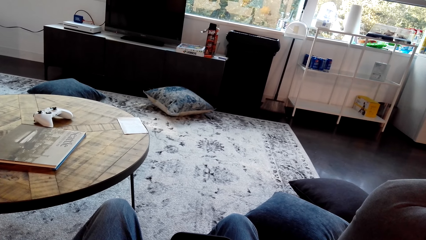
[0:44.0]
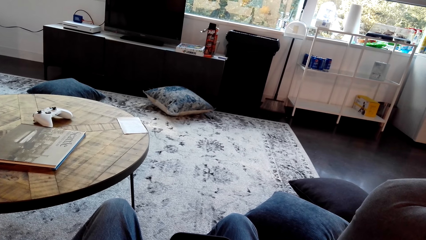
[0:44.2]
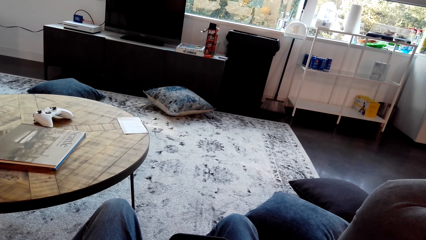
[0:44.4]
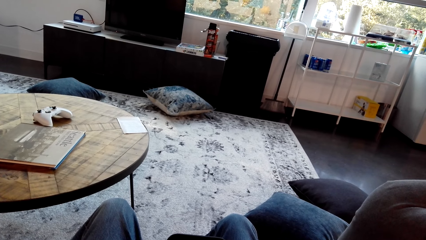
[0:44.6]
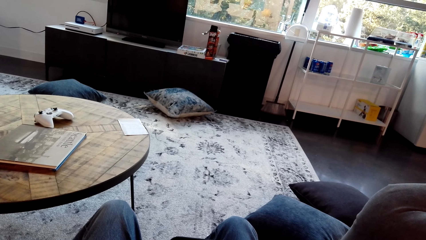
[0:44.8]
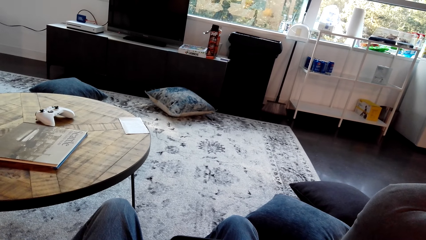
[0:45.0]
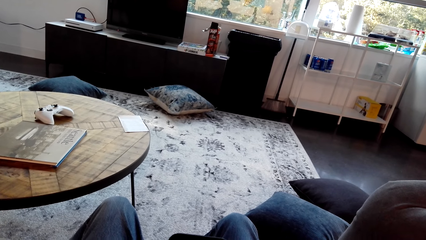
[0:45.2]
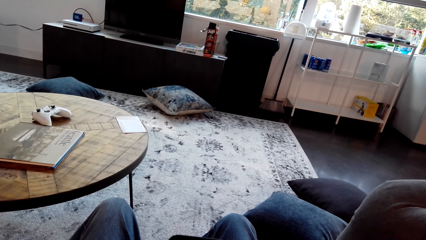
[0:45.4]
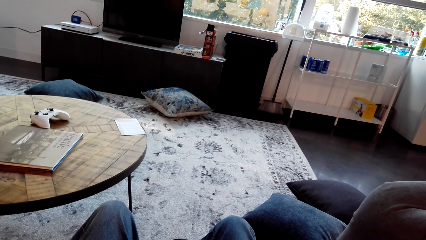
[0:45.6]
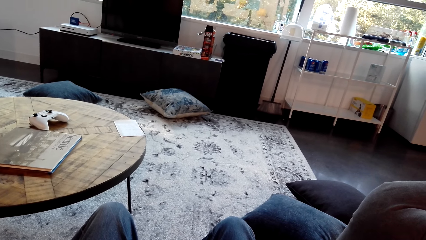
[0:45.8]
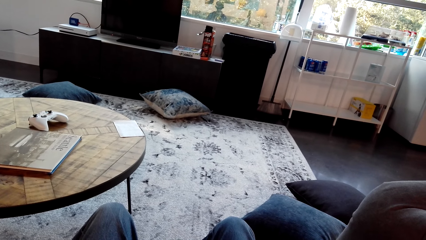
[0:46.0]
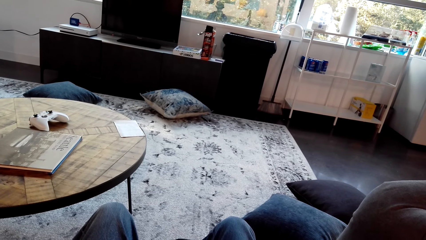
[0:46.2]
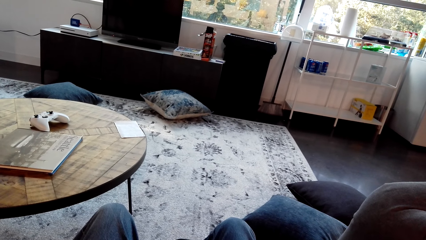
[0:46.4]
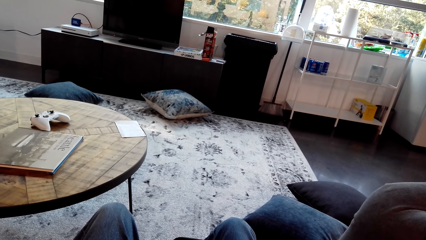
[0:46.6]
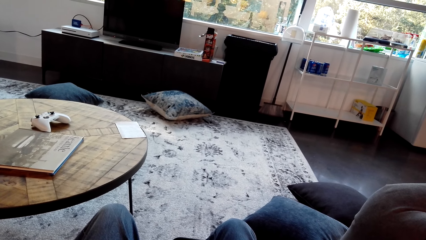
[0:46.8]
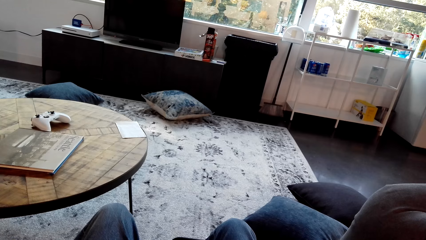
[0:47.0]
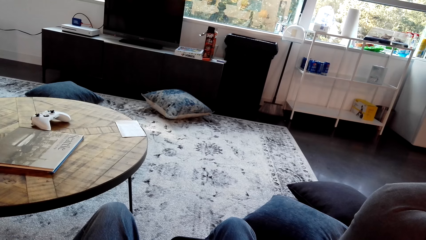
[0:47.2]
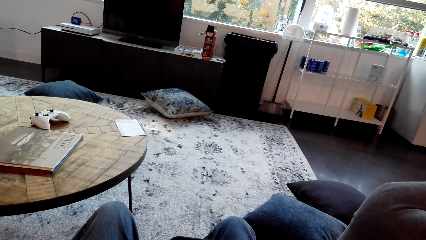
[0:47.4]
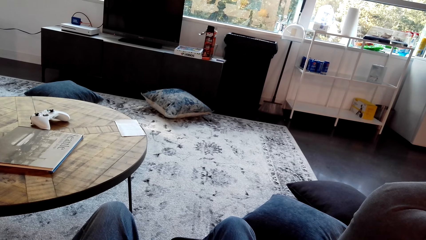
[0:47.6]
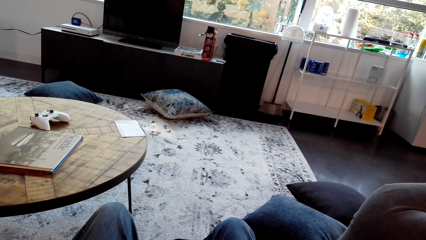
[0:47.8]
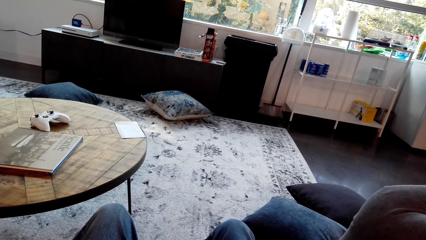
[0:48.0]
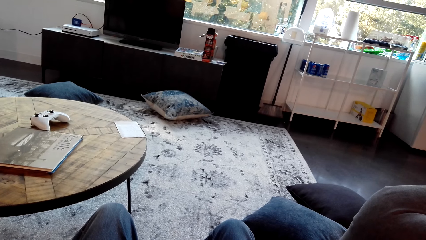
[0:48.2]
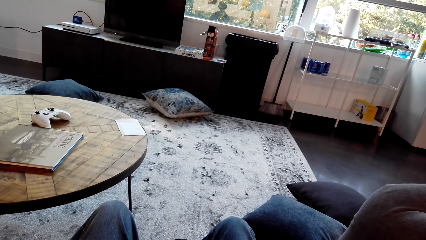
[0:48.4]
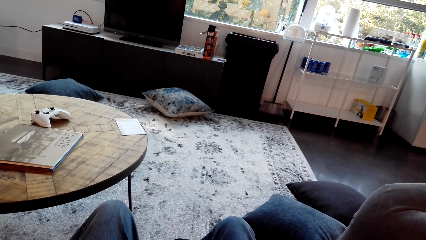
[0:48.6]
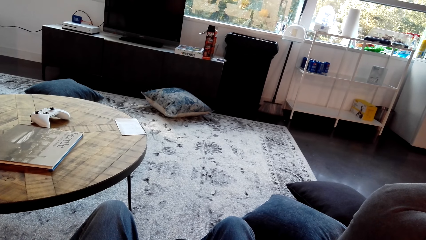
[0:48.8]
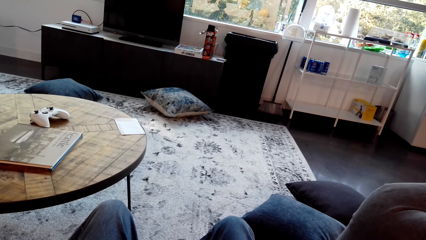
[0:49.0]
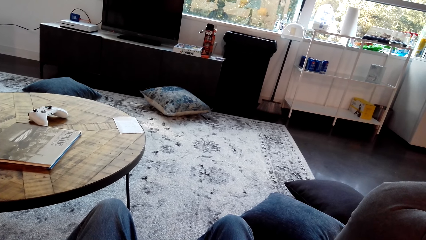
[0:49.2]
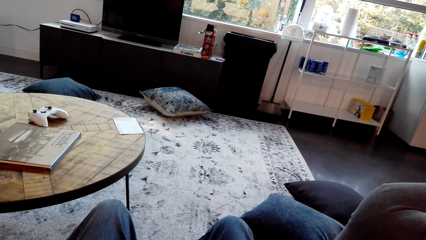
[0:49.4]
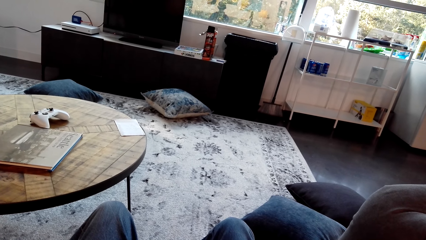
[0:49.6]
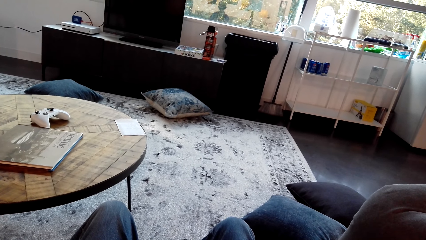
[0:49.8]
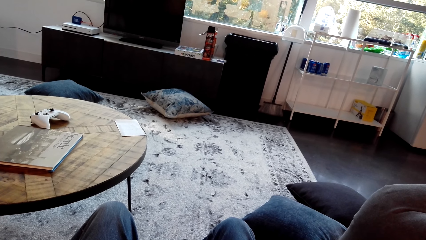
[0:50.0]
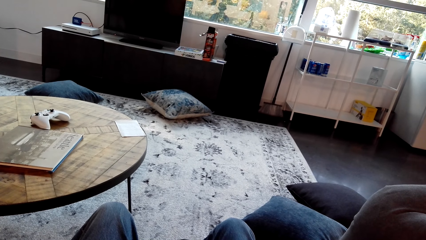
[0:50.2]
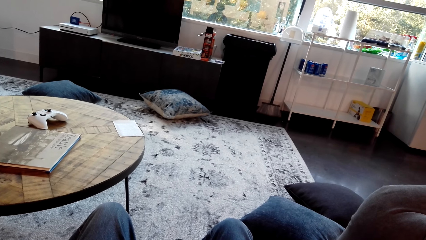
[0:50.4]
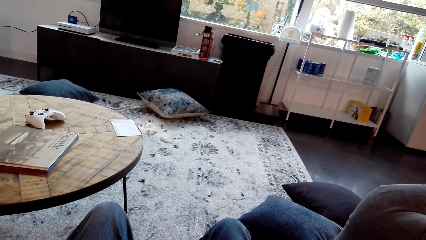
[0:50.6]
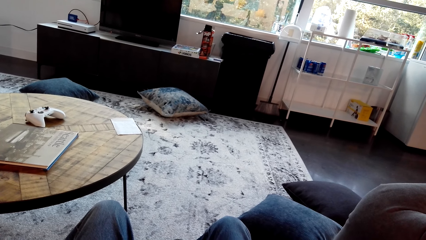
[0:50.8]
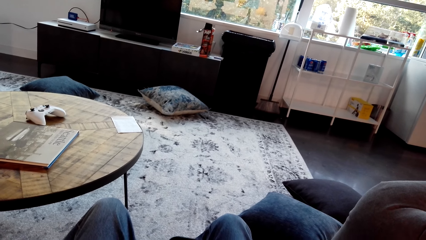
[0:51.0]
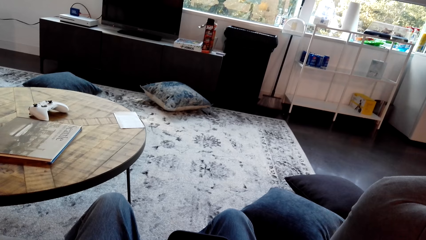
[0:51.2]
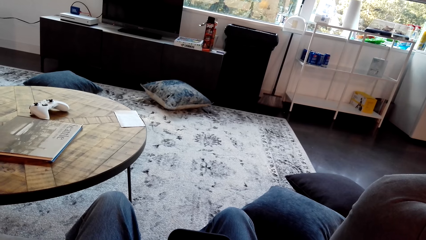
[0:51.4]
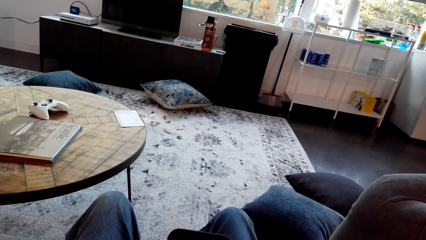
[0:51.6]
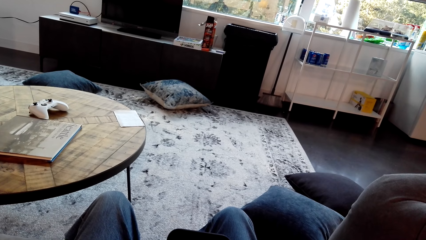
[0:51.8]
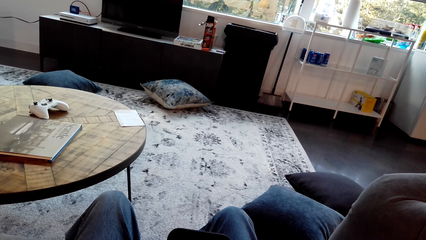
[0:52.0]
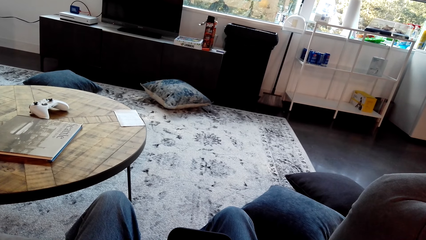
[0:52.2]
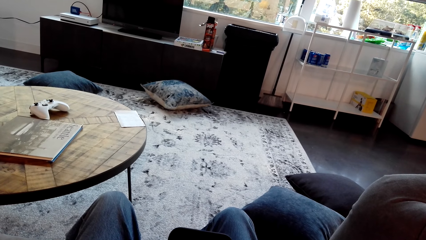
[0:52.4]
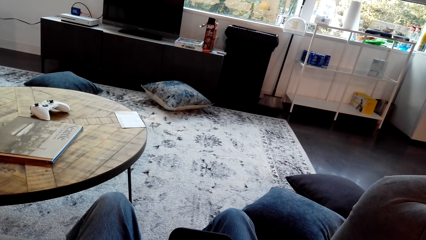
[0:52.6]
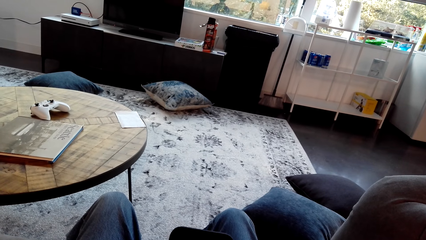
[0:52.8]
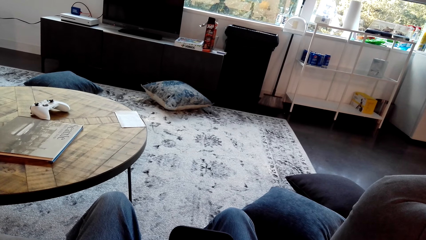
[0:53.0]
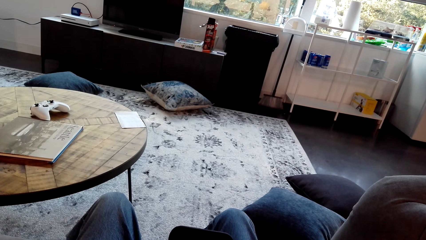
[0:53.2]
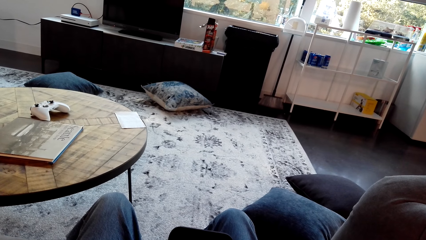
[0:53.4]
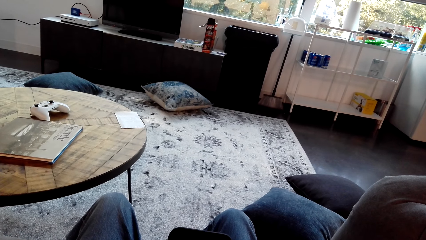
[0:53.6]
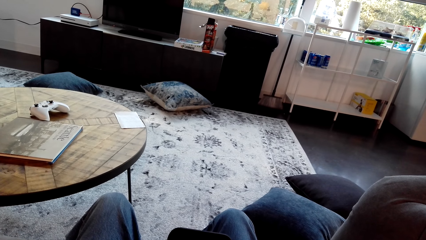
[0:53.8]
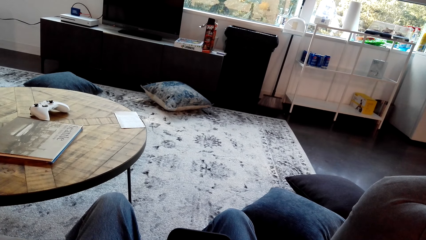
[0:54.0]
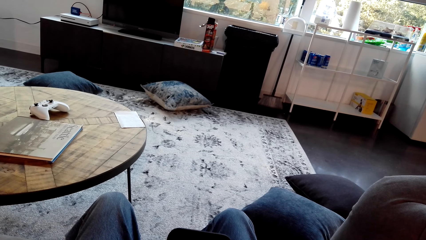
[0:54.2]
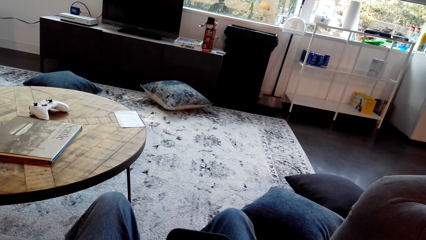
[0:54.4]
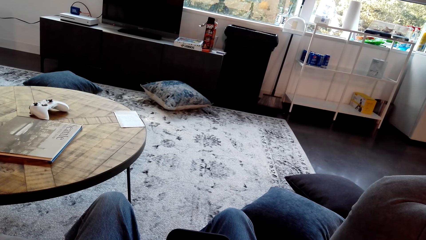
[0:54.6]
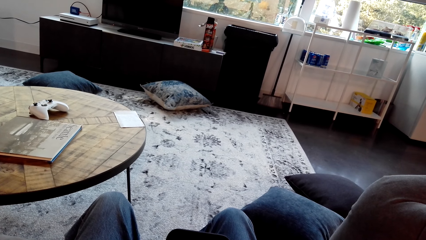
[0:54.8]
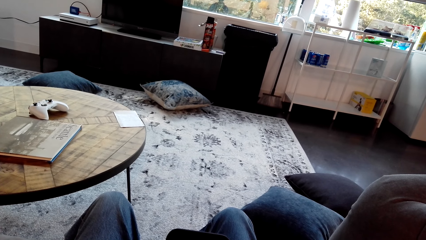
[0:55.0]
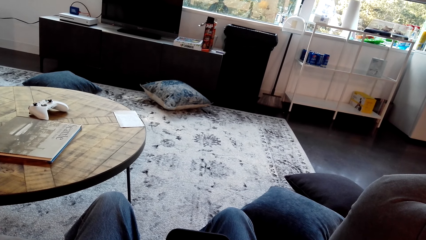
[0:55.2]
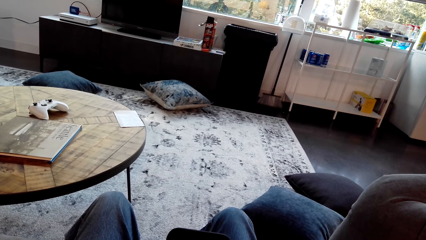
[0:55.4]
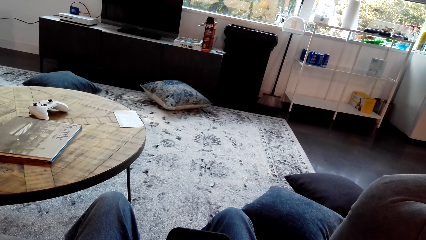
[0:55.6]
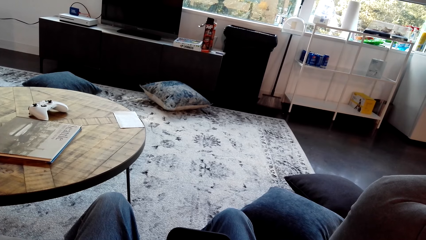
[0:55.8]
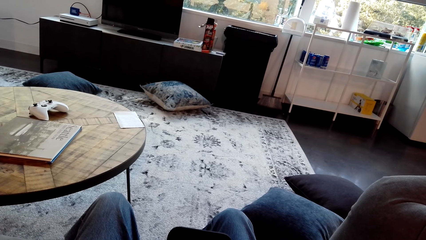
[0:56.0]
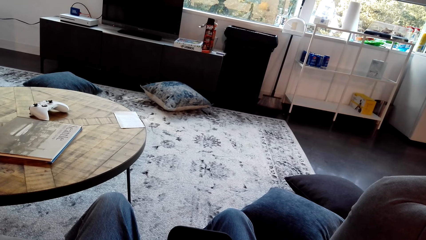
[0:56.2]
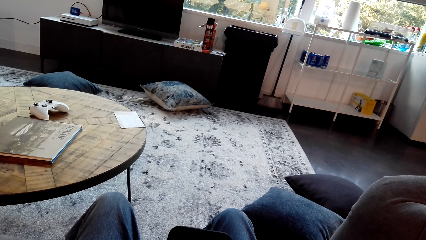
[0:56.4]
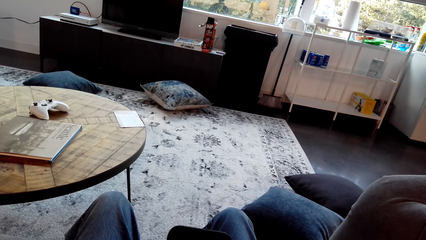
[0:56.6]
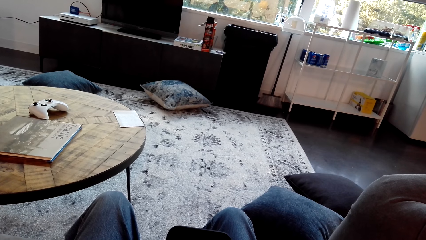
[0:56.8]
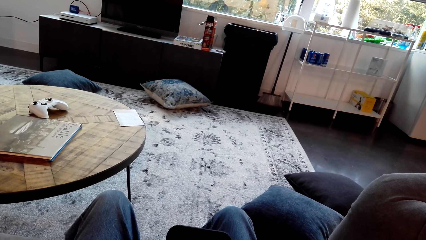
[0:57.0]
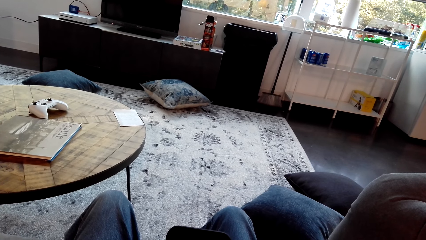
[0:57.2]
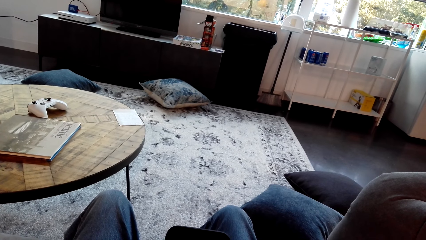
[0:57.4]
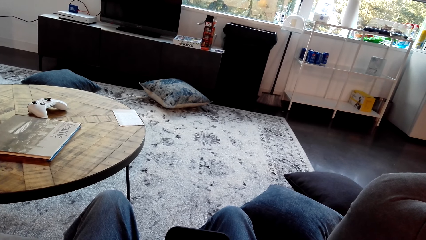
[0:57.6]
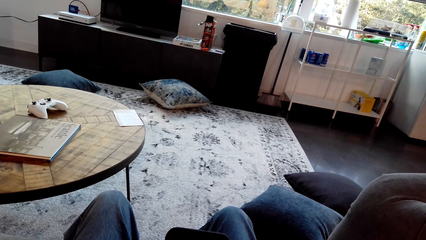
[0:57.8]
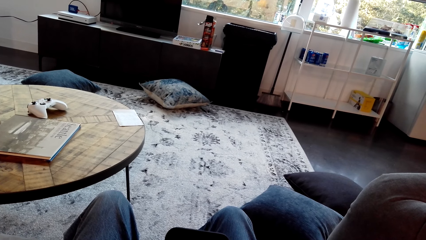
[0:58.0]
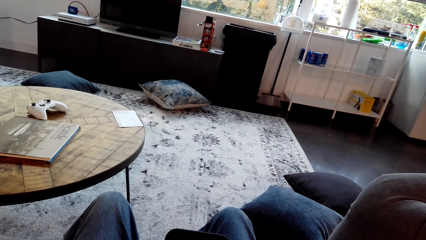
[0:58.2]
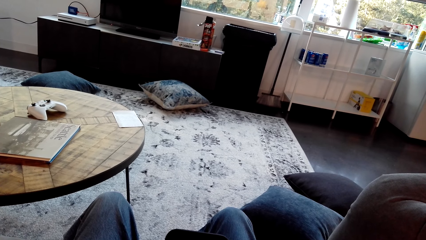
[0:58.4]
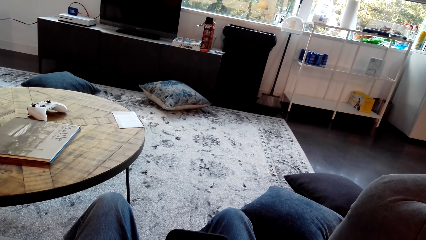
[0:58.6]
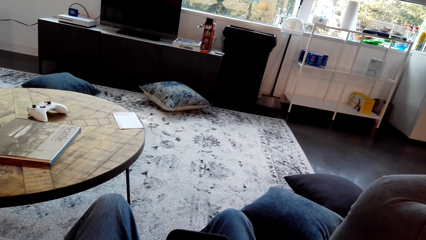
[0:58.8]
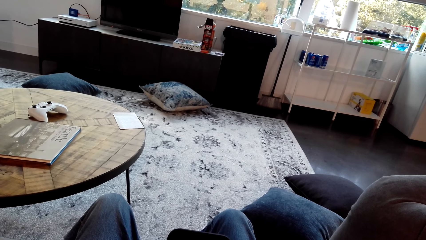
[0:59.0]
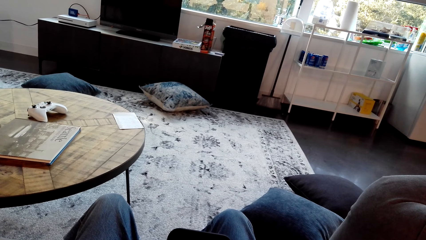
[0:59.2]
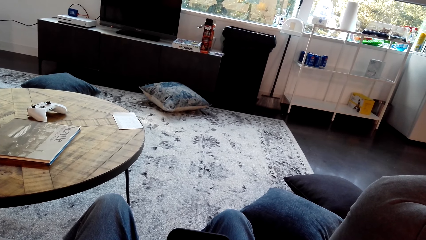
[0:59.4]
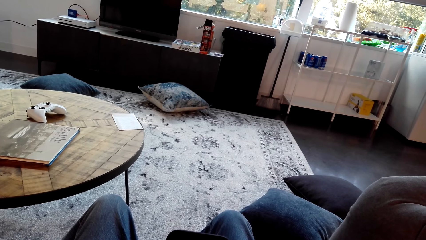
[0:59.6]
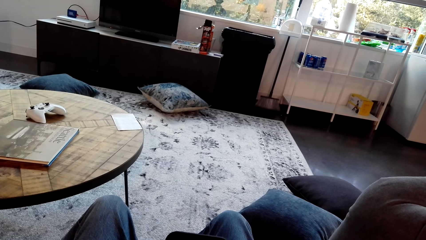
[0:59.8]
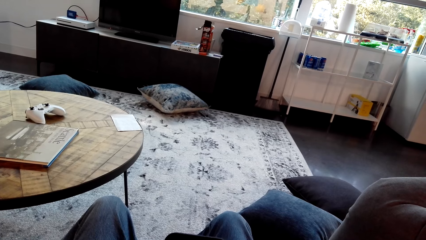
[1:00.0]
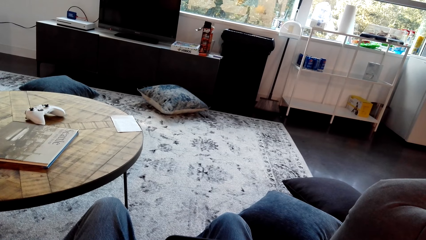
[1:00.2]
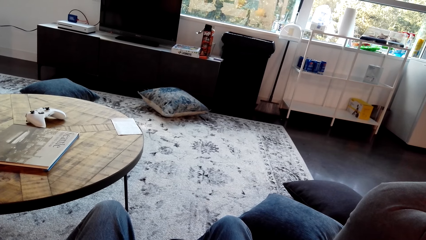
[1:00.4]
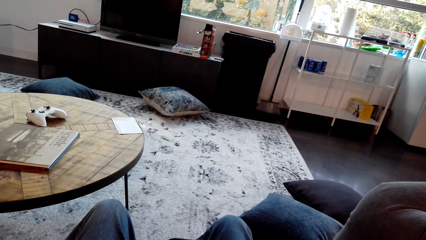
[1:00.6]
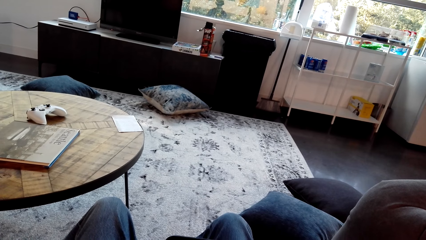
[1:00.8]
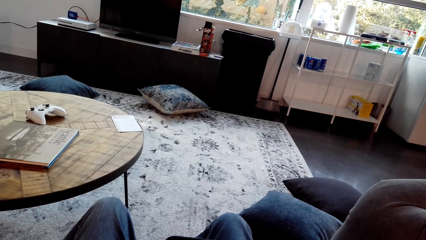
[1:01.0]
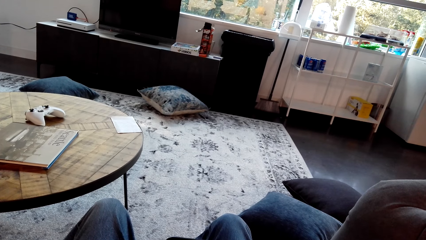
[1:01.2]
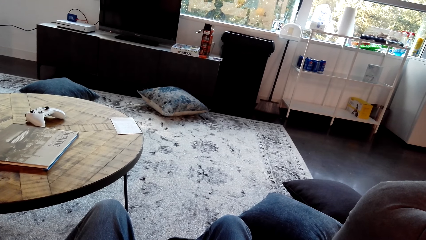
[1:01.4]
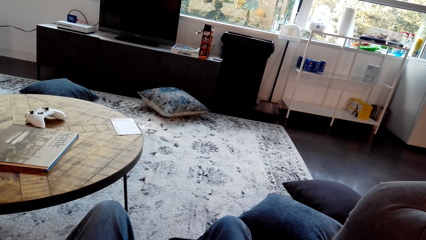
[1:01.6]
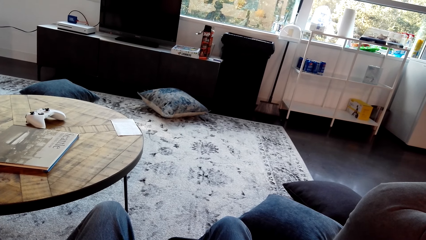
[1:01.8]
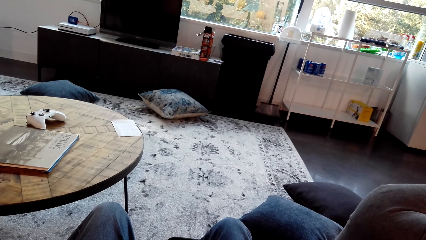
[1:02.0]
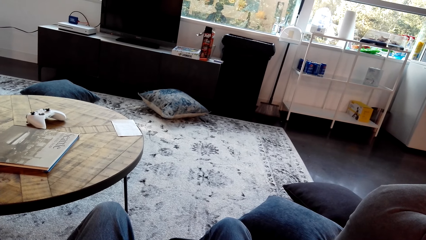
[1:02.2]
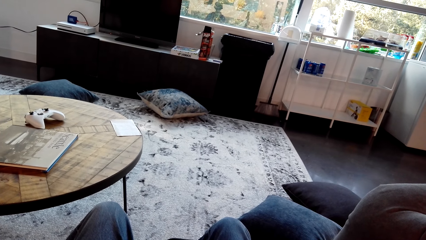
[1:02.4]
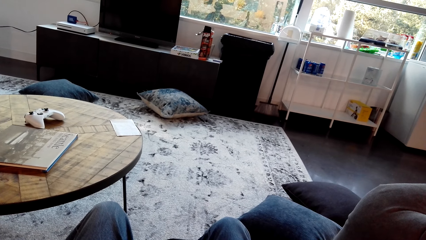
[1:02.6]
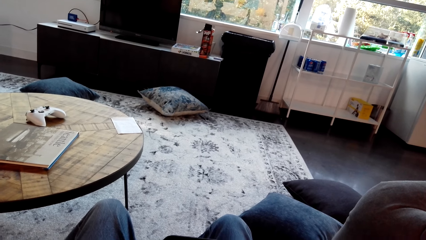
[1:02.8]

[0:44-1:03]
The camera wearer operates on the phone.
